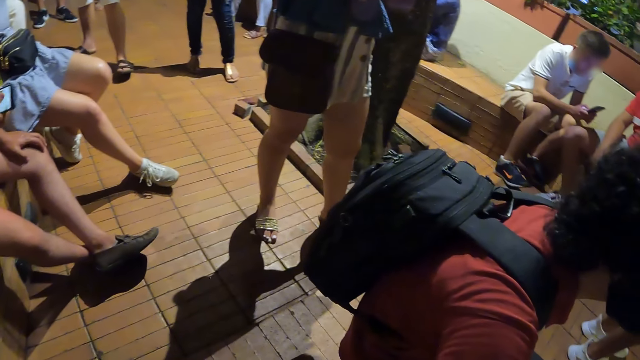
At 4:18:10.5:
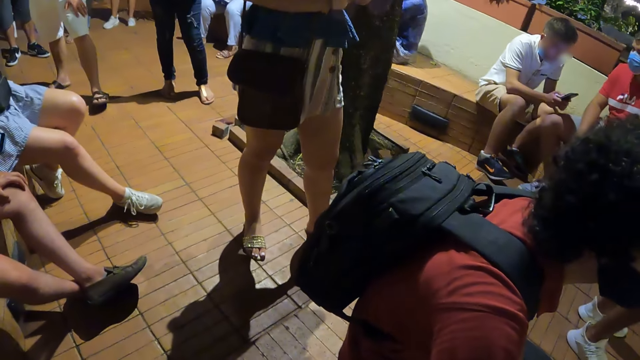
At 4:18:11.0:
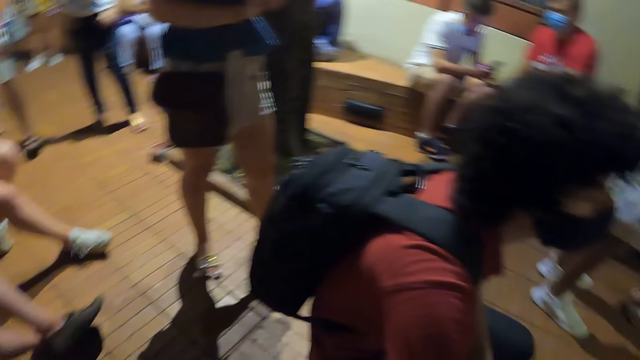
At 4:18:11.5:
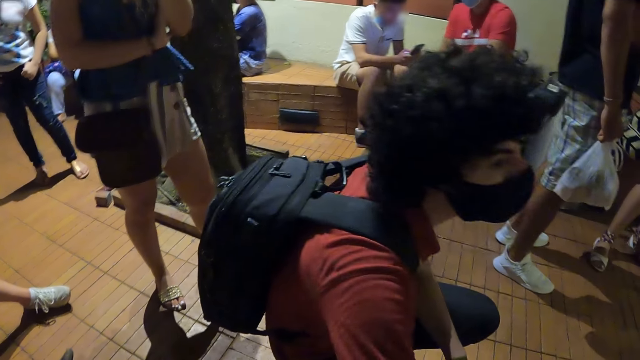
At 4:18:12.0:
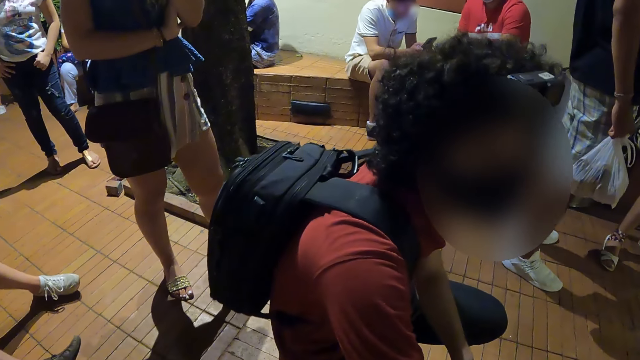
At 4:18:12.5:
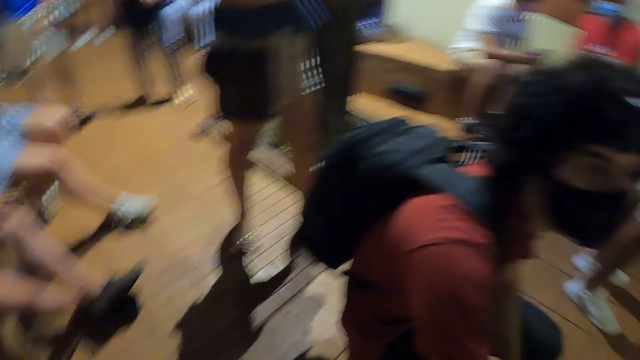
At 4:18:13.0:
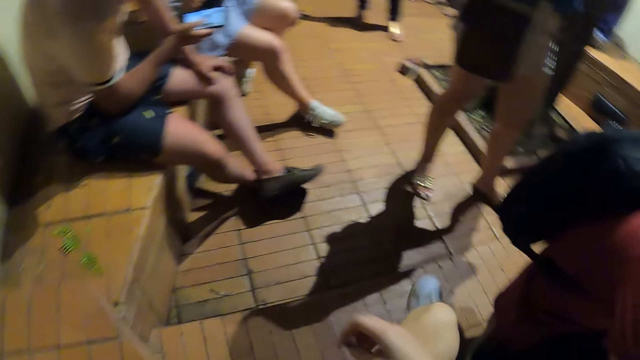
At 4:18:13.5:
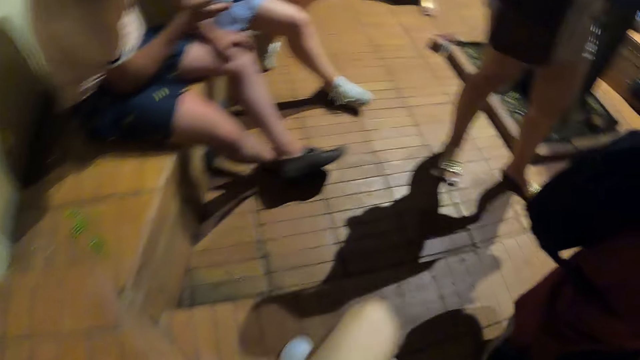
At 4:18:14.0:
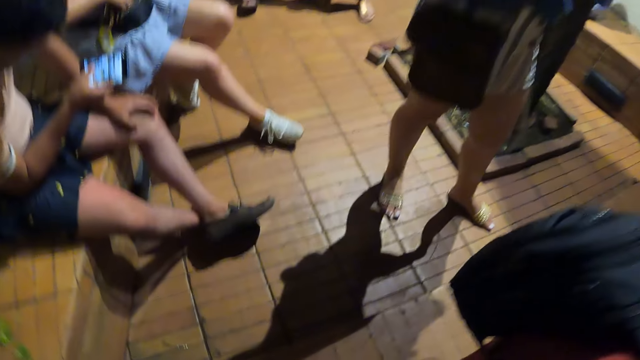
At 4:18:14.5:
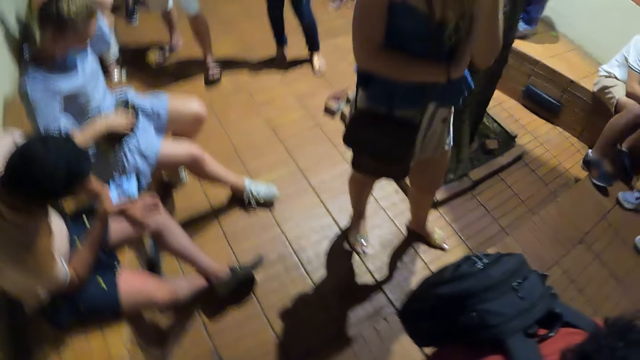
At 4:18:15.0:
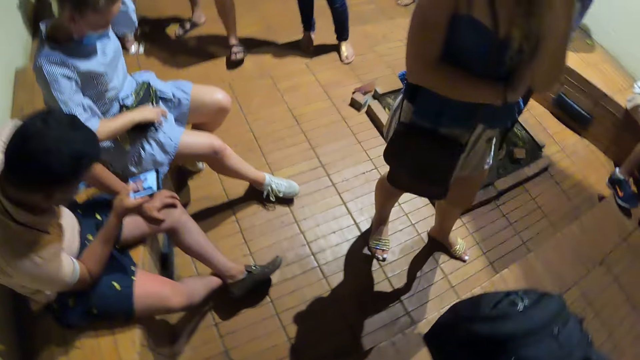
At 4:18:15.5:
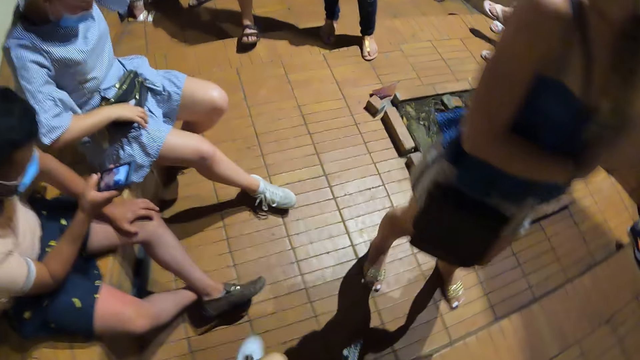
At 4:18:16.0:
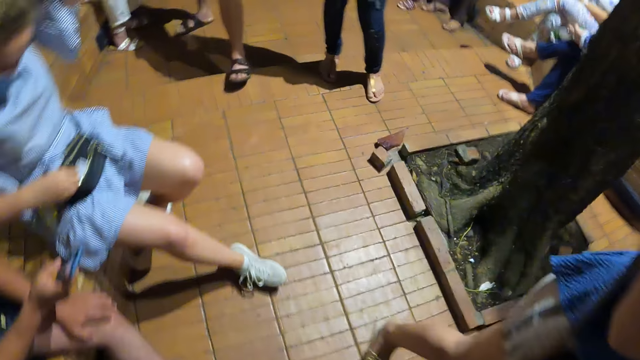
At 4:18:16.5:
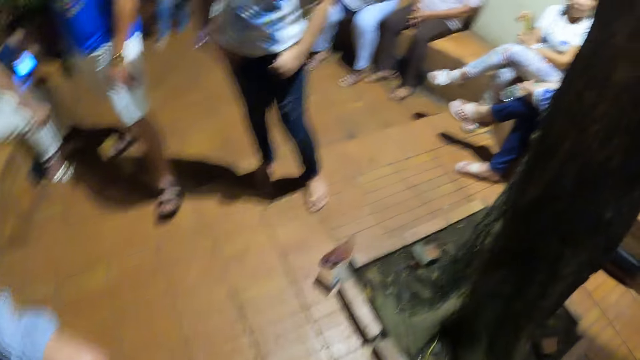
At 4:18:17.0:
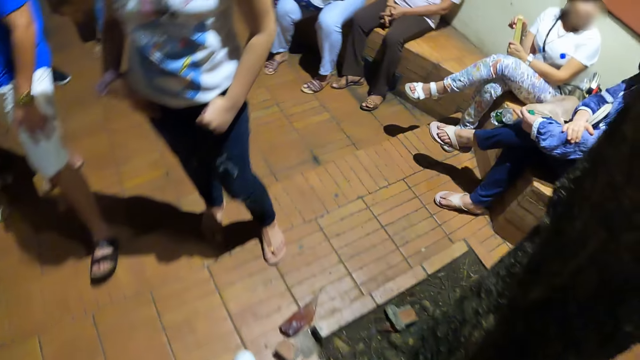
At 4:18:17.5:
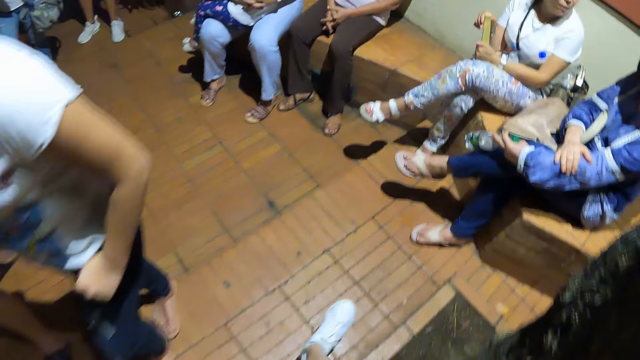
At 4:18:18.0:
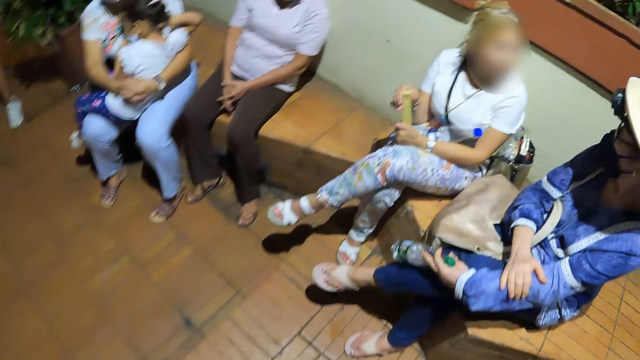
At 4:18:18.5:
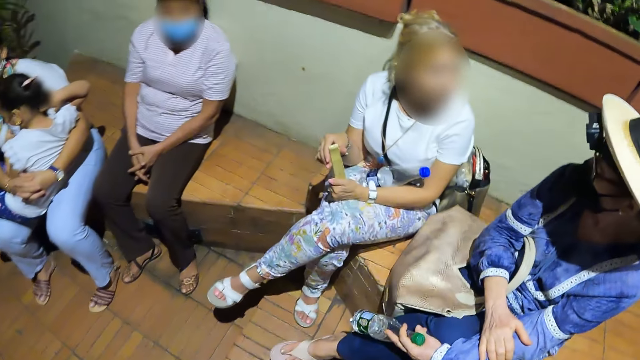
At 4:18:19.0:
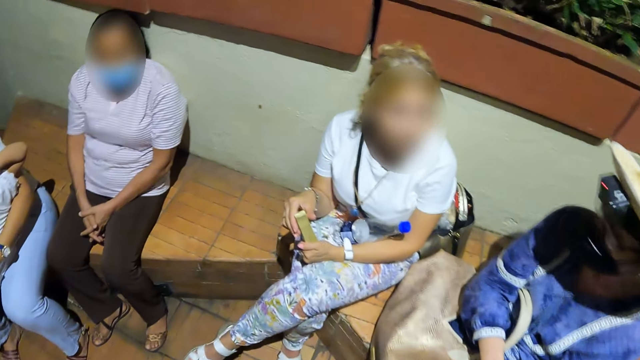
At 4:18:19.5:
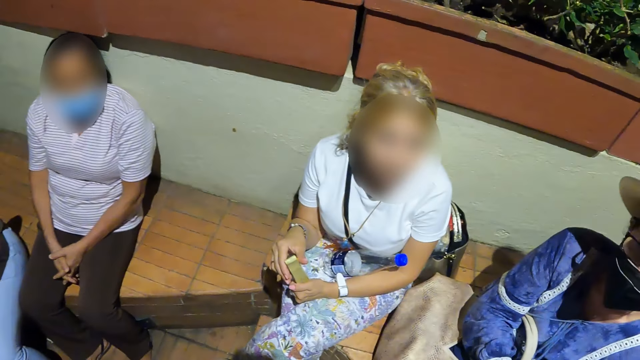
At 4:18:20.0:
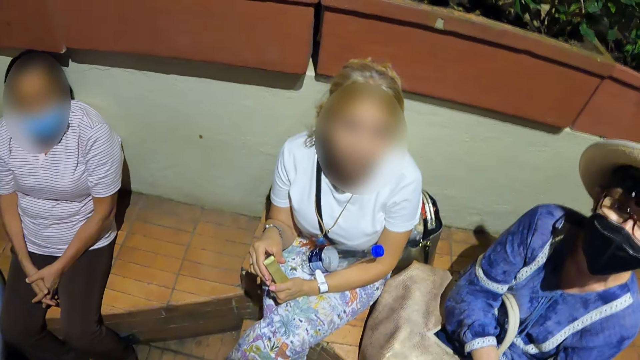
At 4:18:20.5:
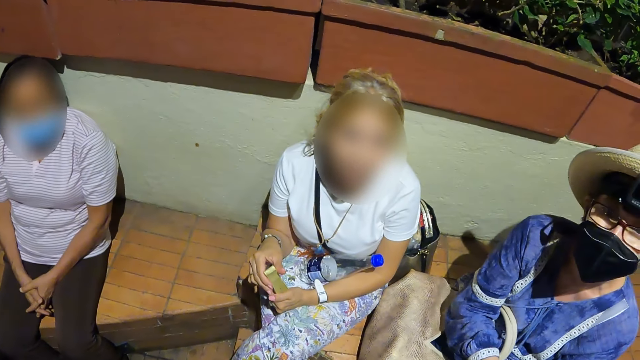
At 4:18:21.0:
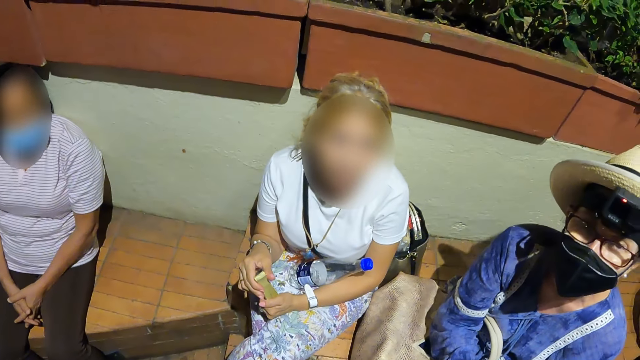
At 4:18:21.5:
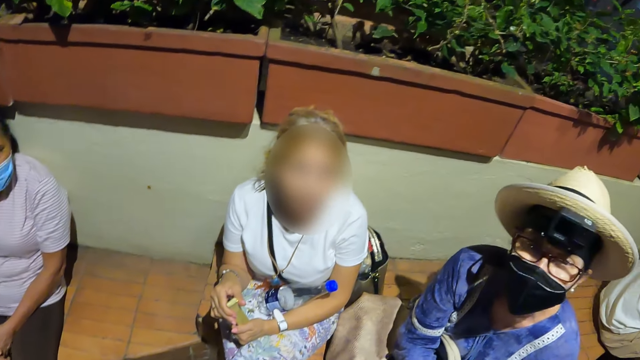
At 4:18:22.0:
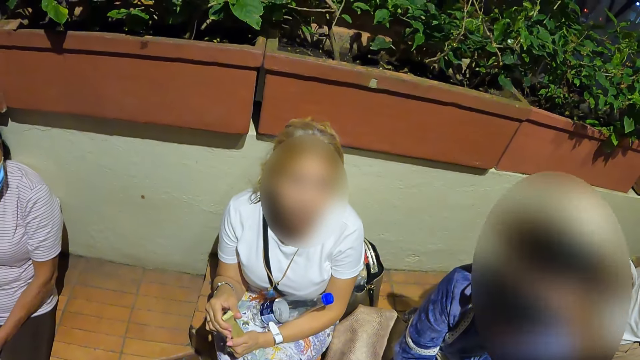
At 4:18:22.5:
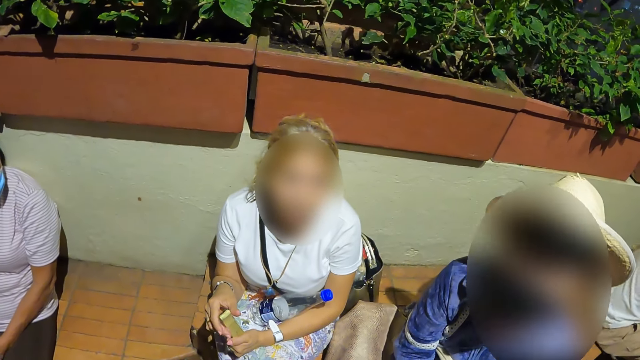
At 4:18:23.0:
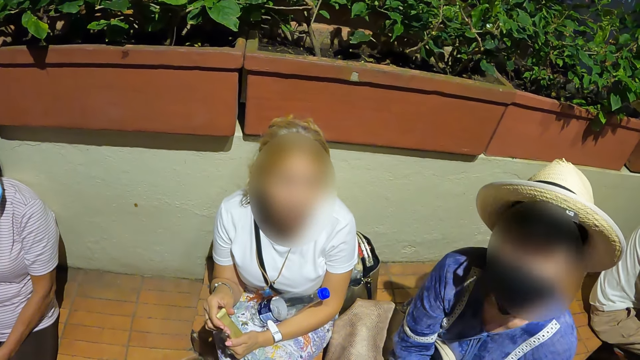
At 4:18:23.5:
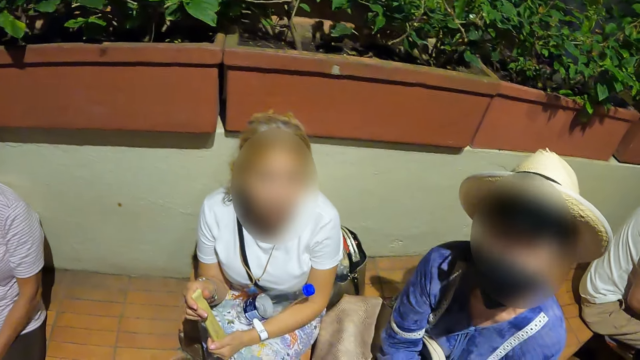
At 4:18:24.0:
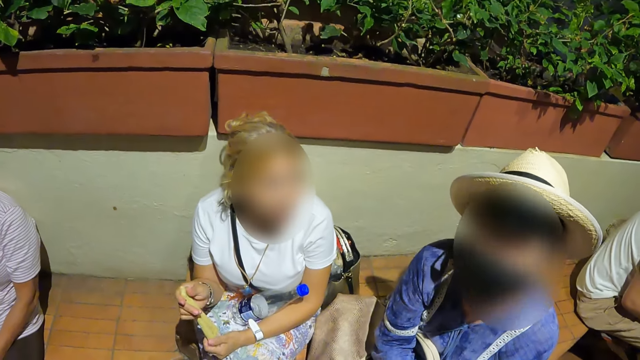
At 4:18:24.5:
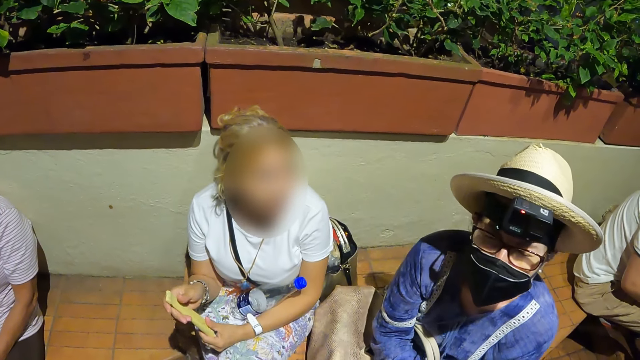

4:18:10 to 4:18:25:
The camera wearer walks around. They converse with a lady.
